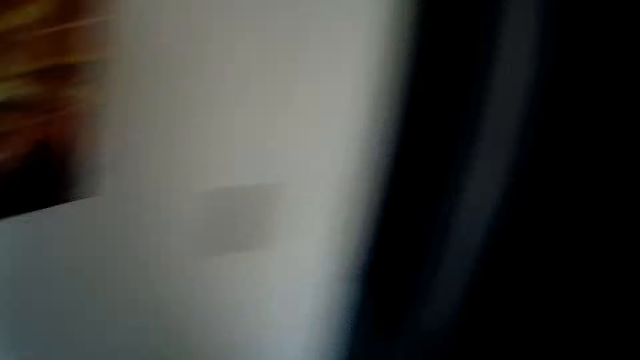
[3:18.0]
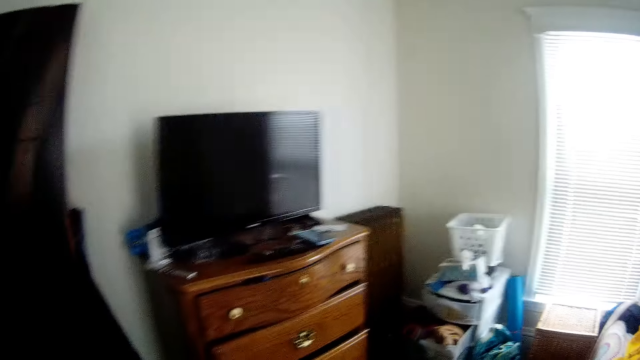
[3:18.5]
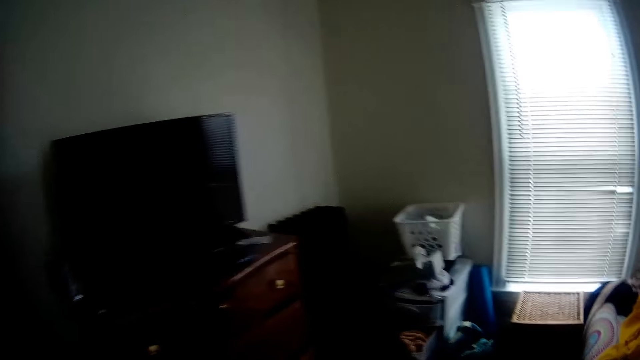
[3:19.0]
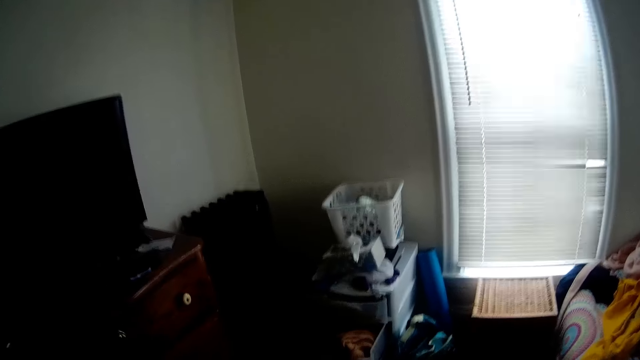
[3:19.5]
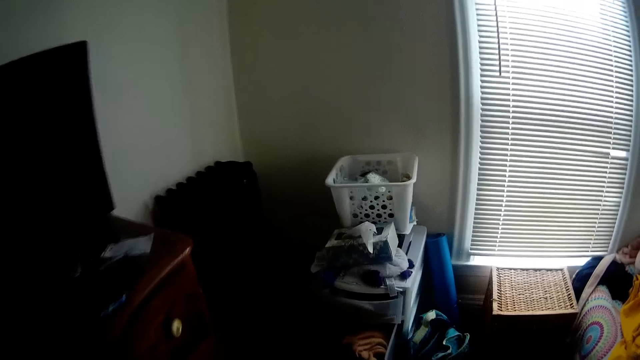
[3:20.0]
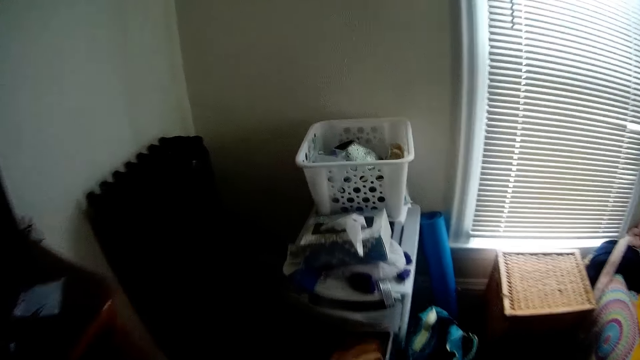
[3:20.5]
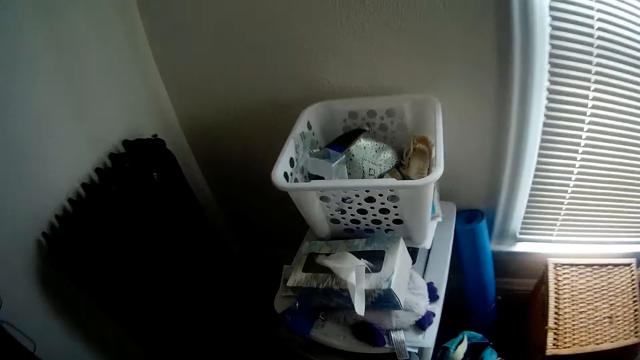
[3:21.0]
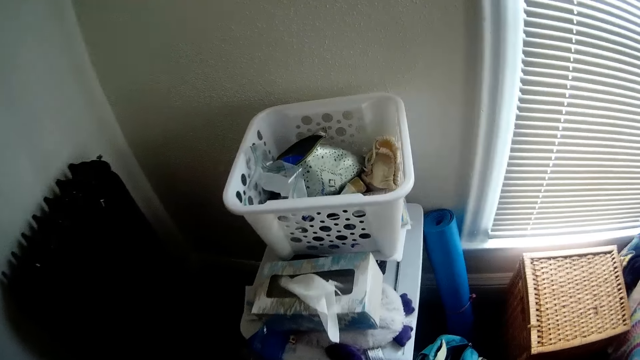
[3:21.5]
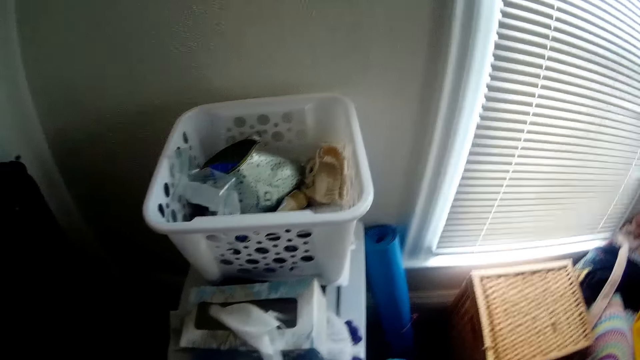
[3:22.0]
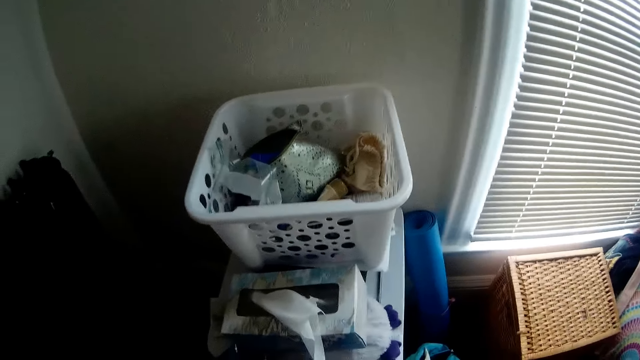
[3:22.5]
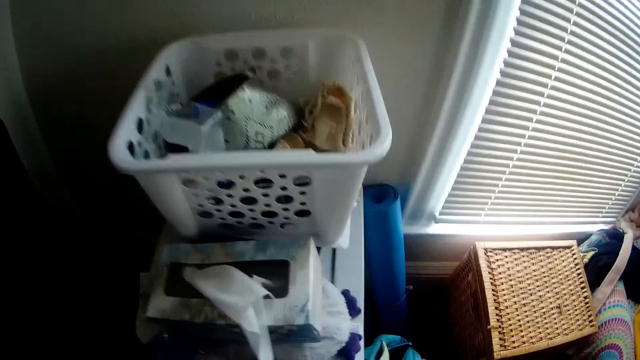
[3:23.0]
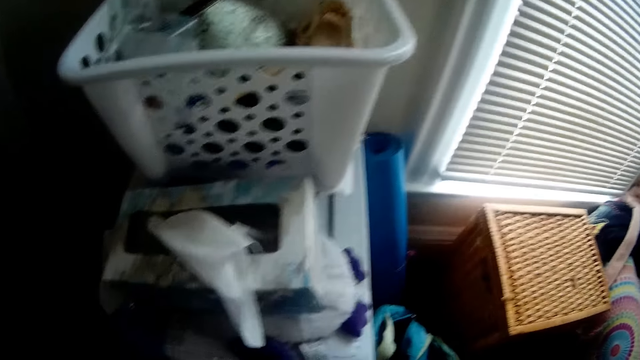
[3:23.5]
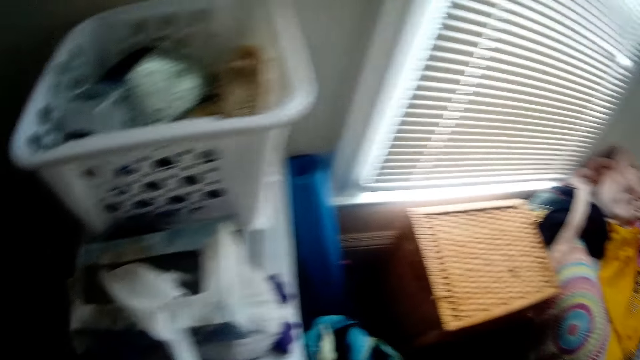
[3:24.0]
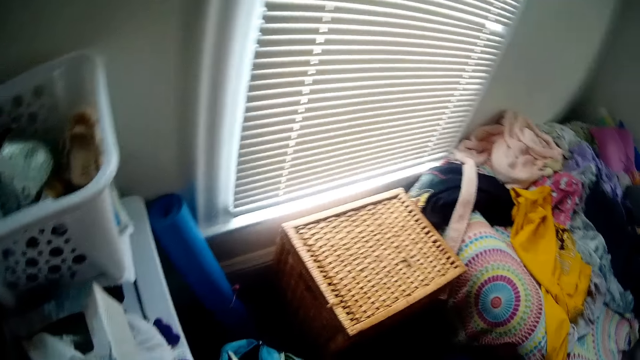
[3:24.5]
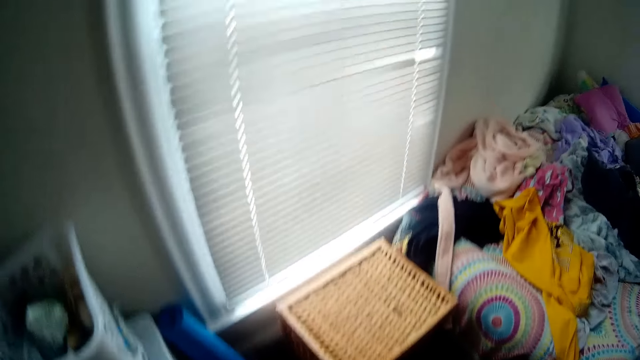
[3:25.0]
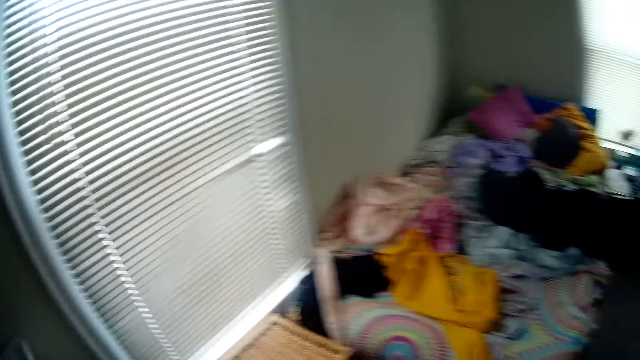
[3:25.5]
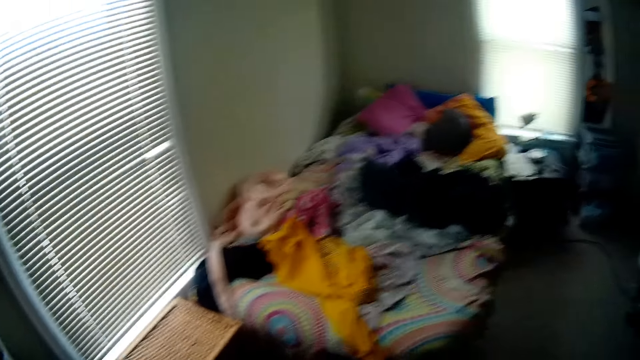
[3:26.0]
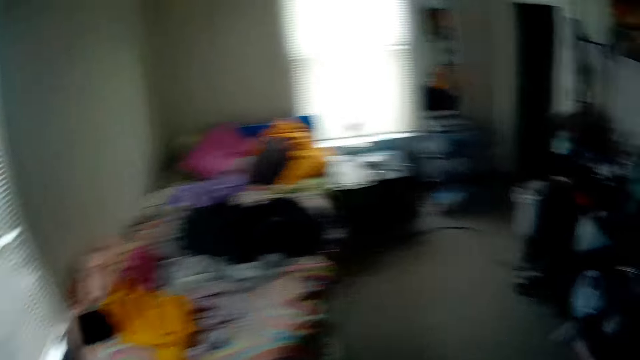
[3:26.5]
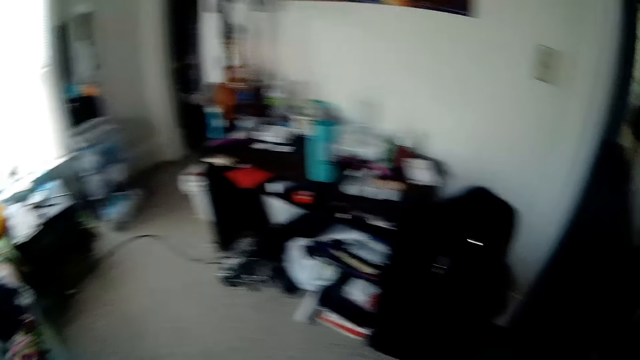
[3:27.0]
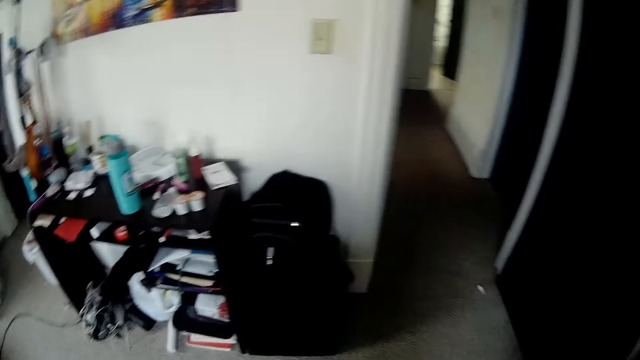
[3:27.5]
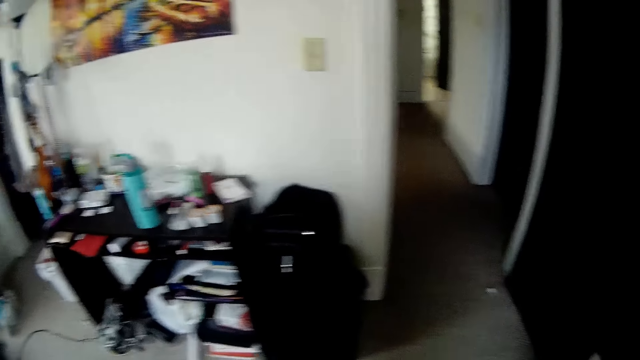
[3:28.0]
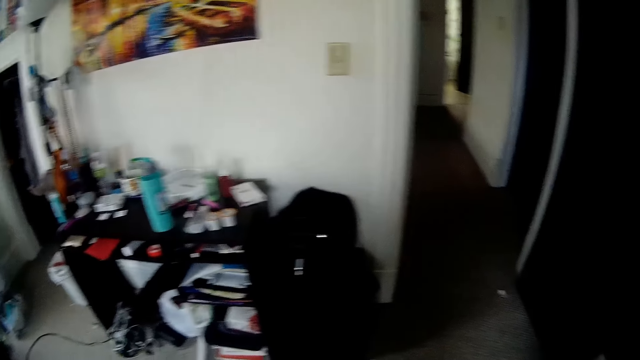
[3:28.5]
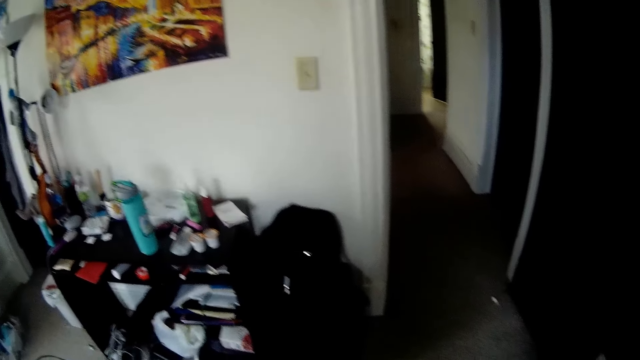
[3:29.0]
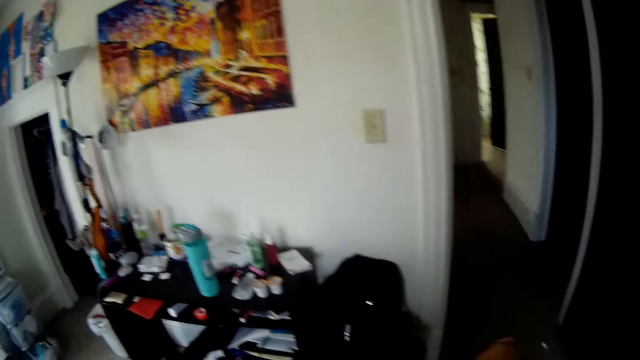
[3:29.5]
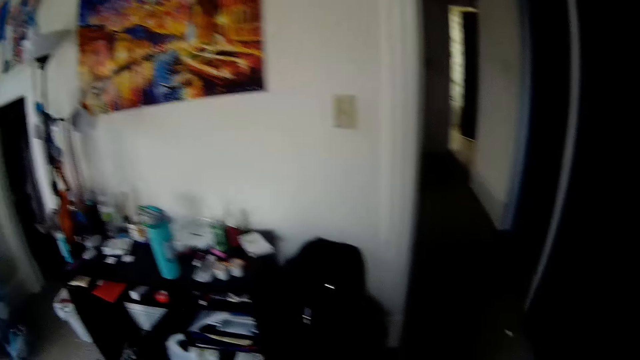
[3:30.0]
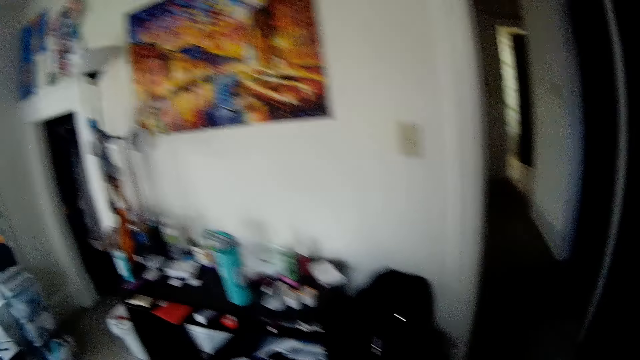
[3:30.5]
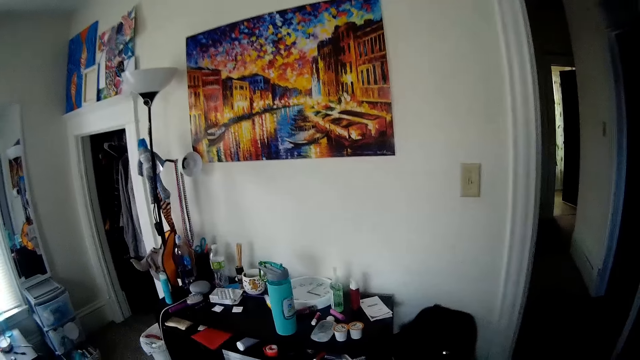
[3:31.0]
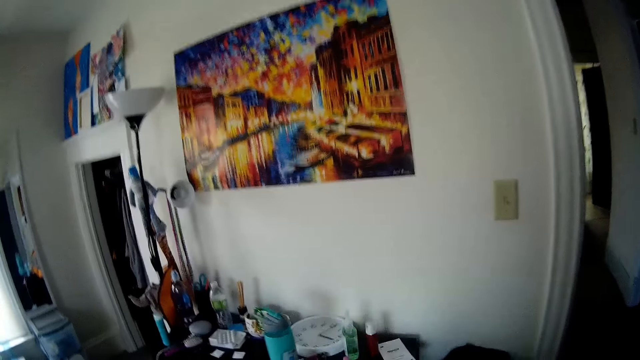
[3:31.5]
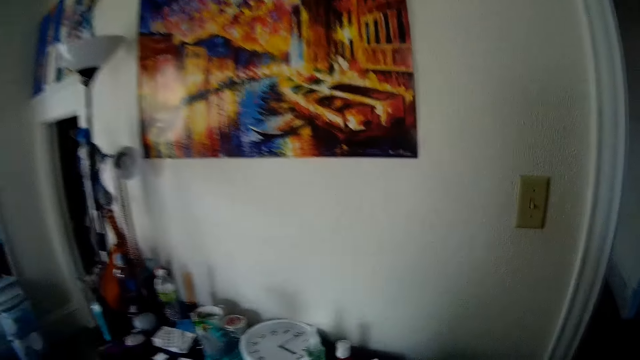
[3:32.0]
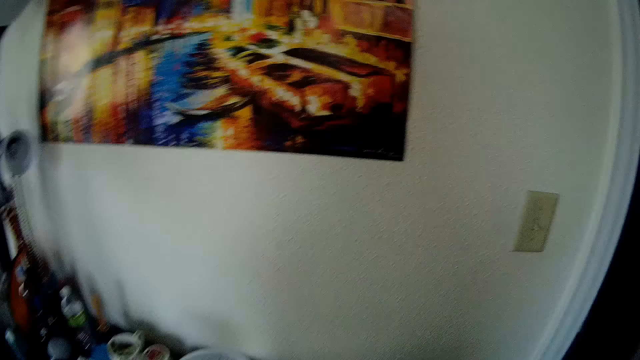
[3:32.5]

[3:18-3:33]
The camera wearer walks. They bend down. They turn around. They look around.

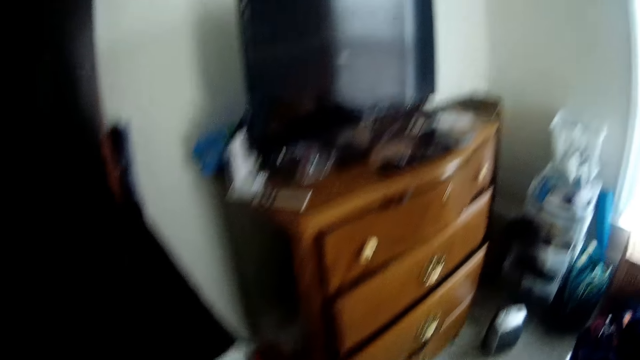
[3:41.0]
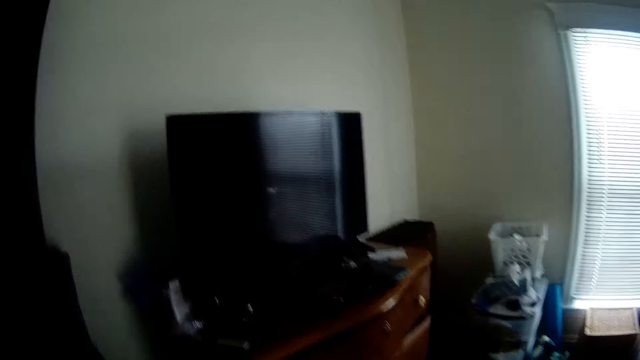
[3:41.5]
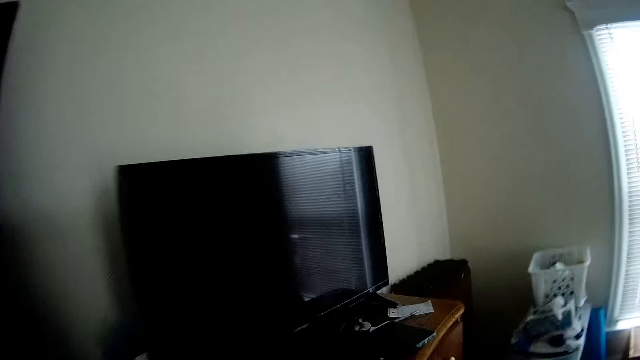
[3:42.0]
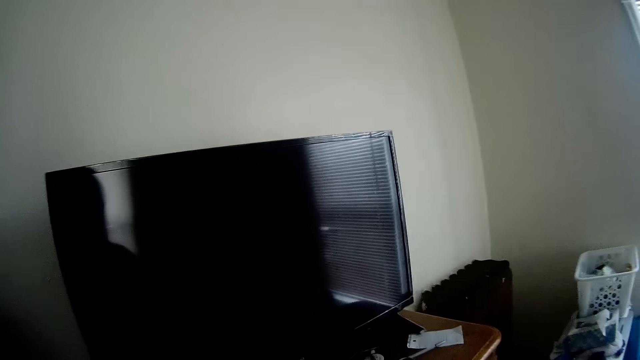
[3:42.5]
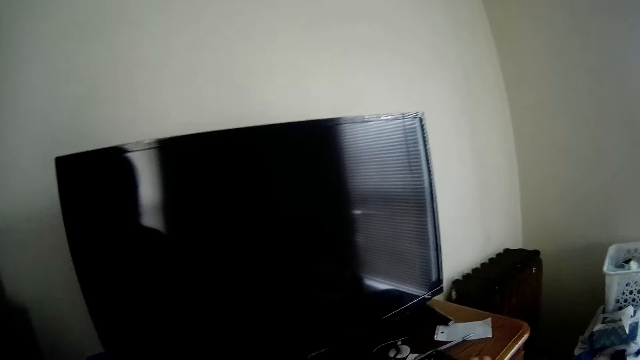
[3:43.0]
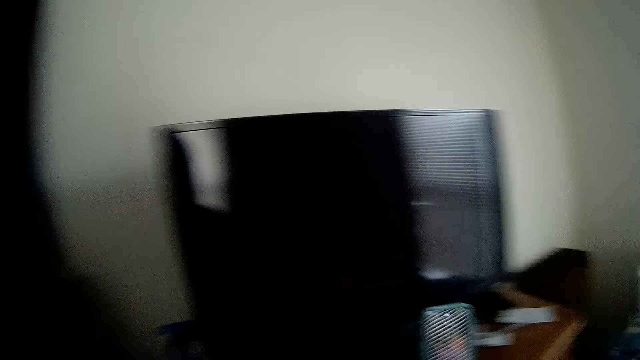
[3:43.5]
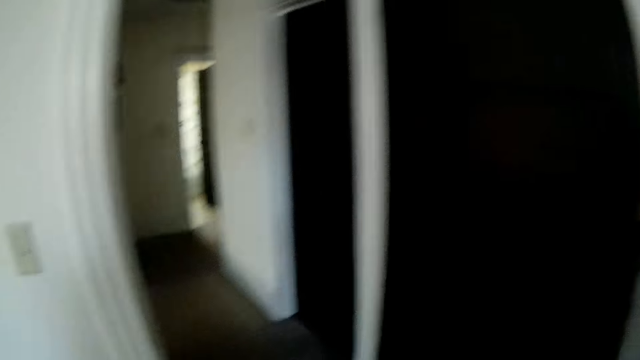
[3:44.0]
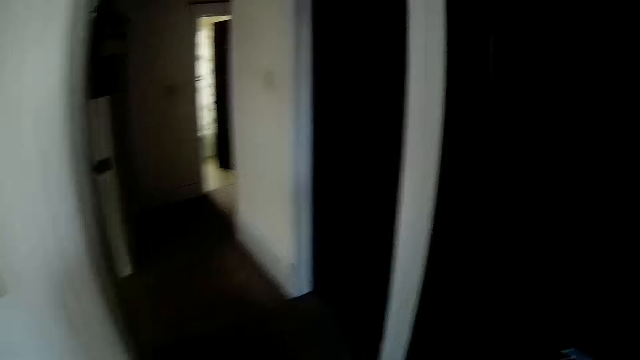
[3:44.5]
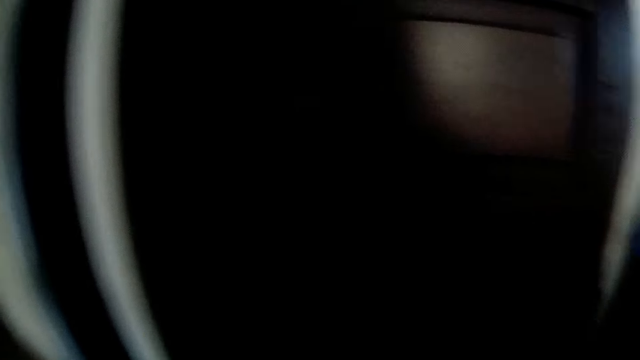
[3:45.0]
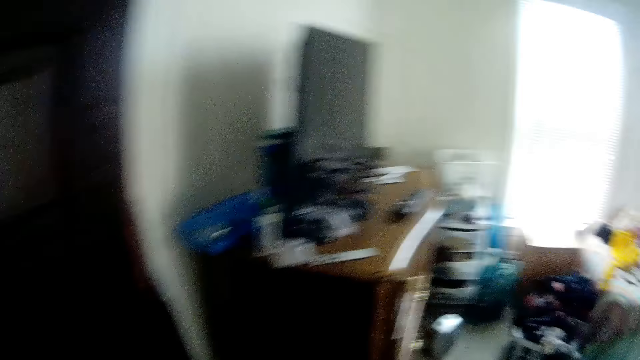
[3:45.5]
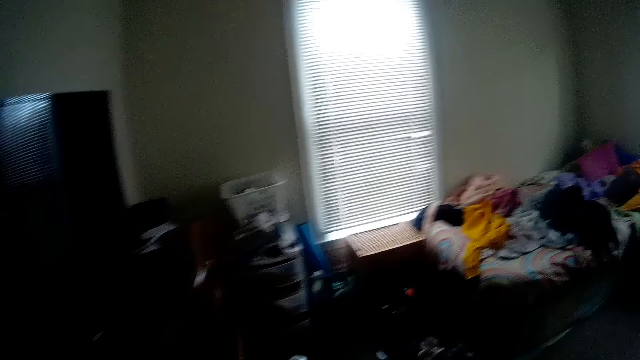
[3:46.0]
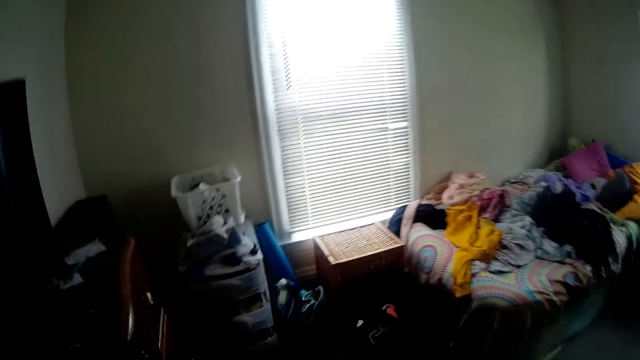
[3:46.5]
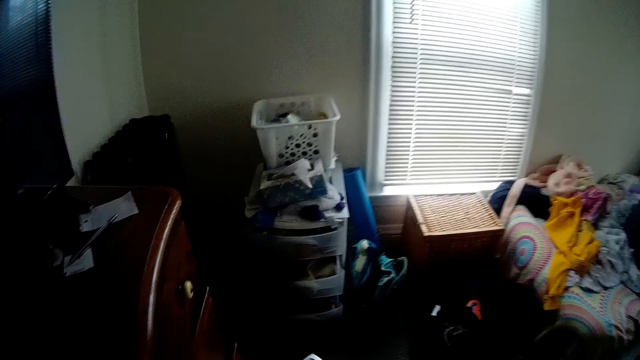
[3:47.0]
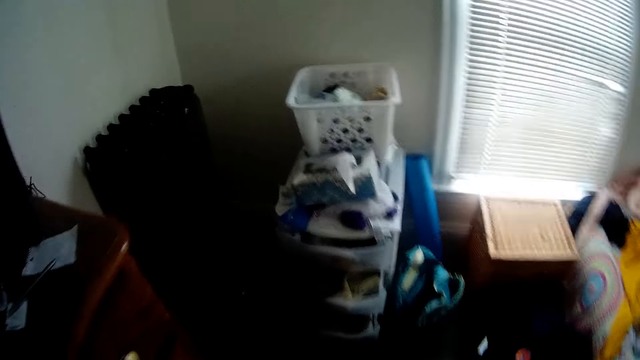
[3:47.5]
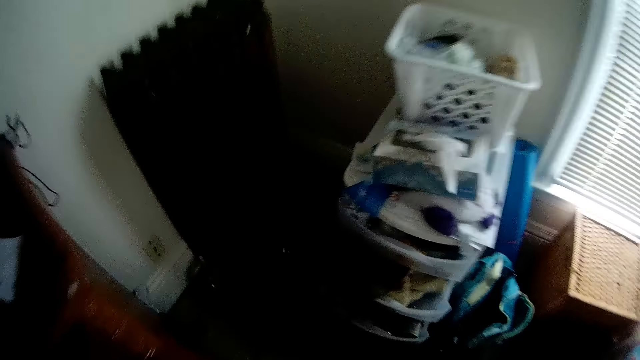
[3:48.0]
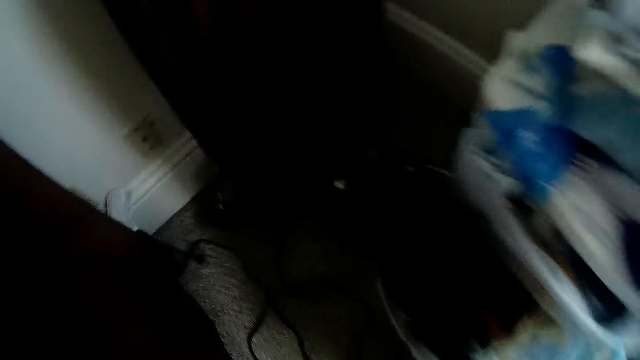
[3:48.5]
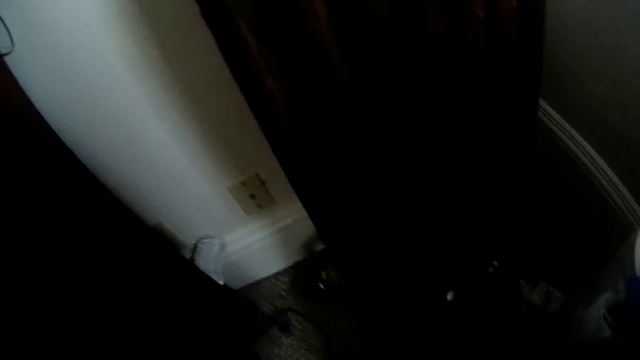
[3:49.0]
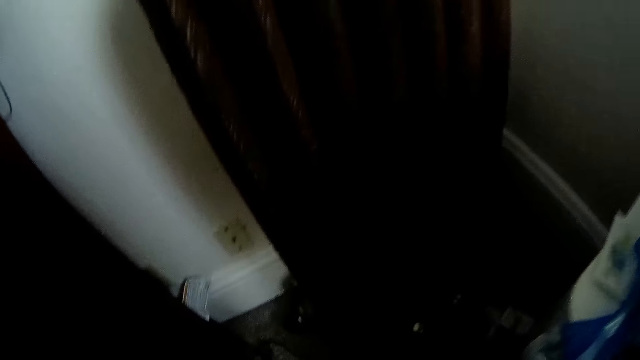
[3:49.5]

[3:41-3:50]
The camera wearer picks up a phone from a shelf with her right hand. She walks around the room. She bends down.
